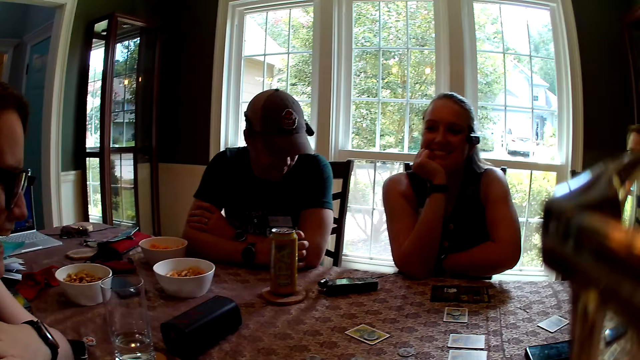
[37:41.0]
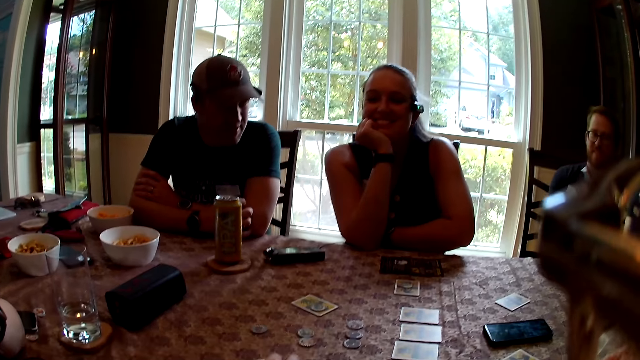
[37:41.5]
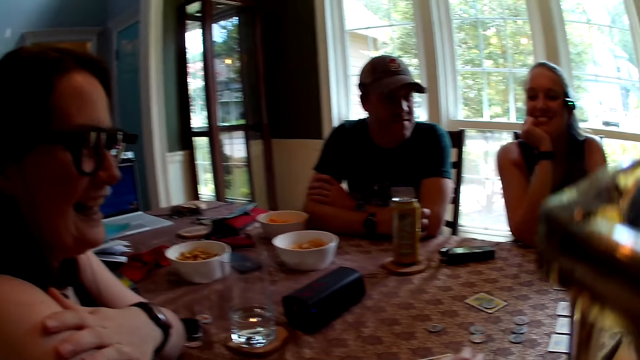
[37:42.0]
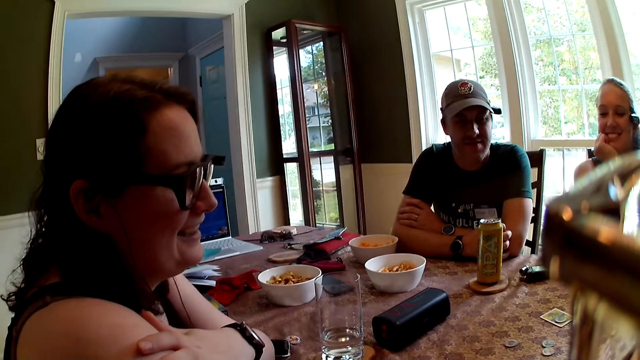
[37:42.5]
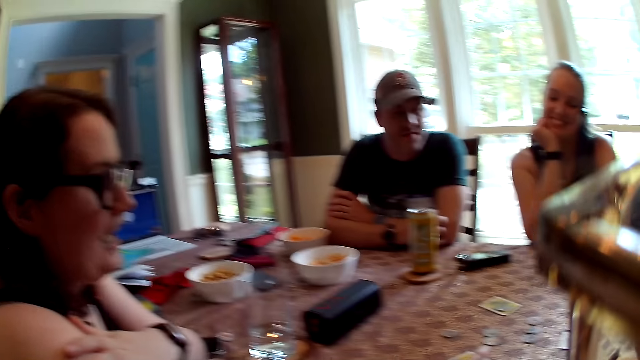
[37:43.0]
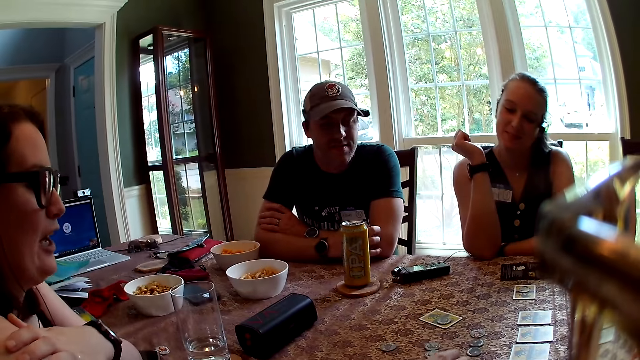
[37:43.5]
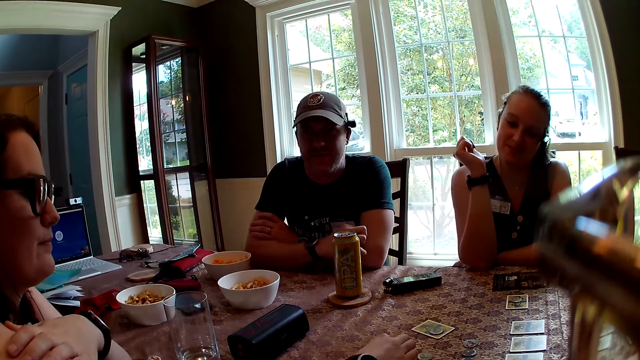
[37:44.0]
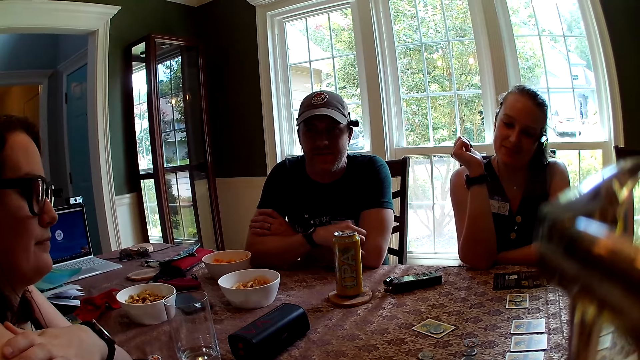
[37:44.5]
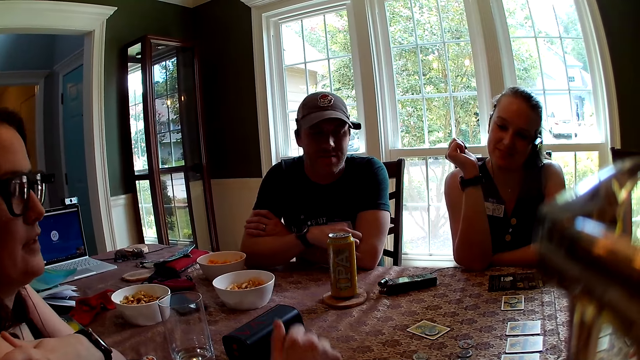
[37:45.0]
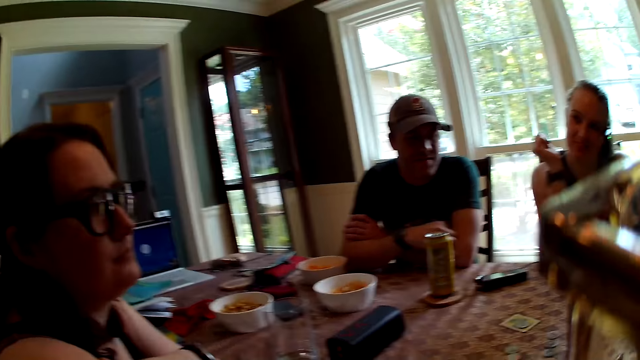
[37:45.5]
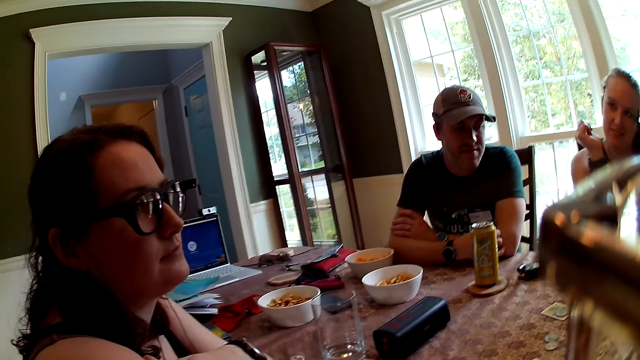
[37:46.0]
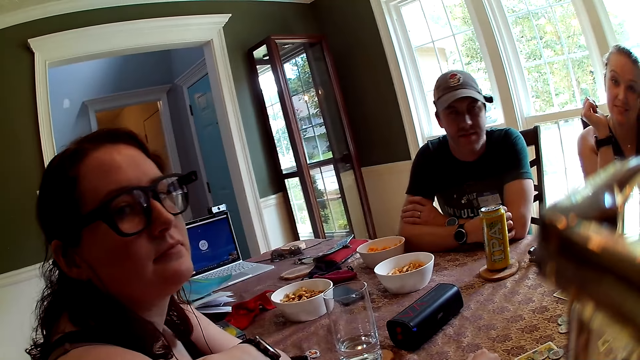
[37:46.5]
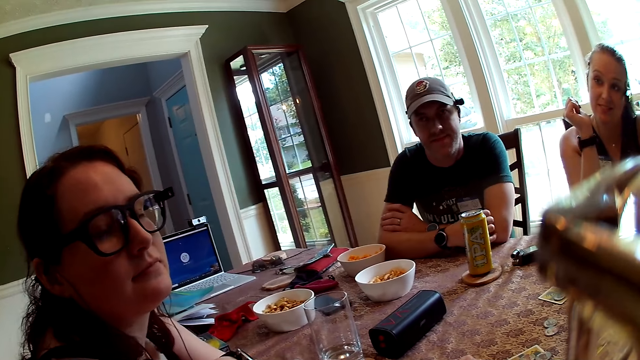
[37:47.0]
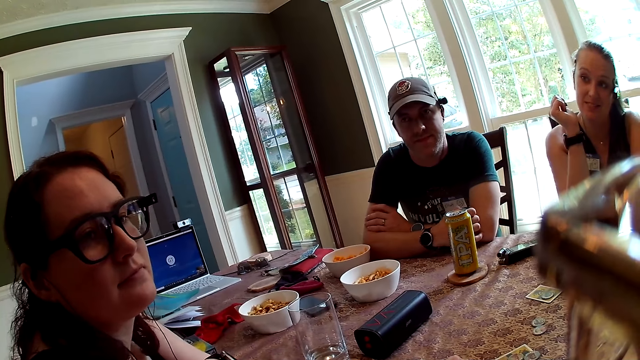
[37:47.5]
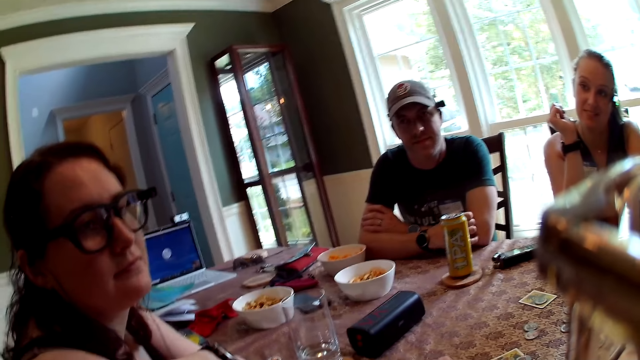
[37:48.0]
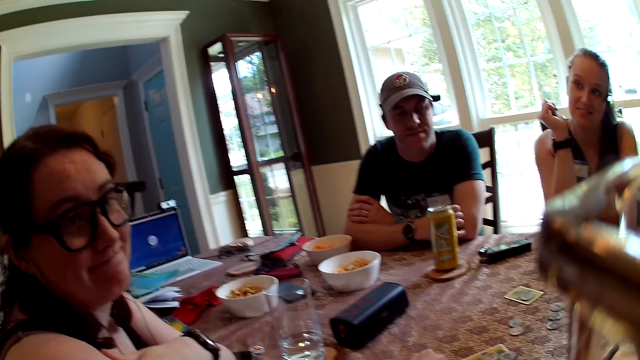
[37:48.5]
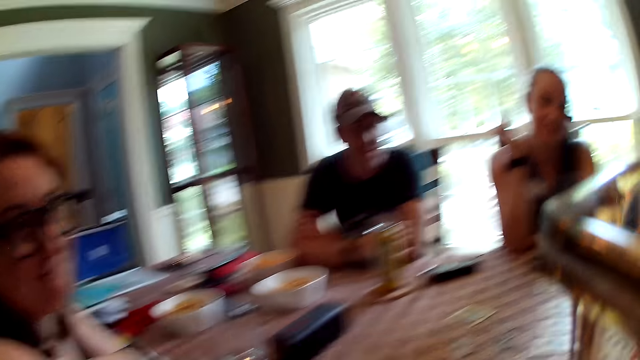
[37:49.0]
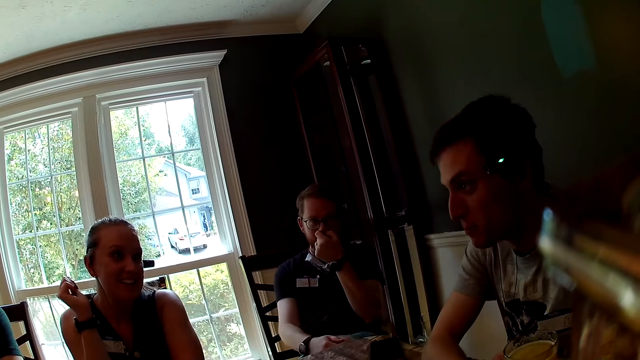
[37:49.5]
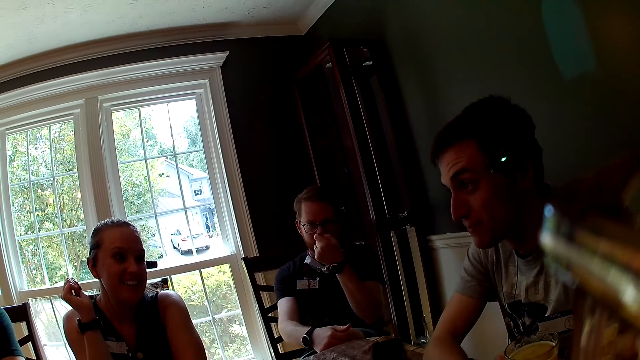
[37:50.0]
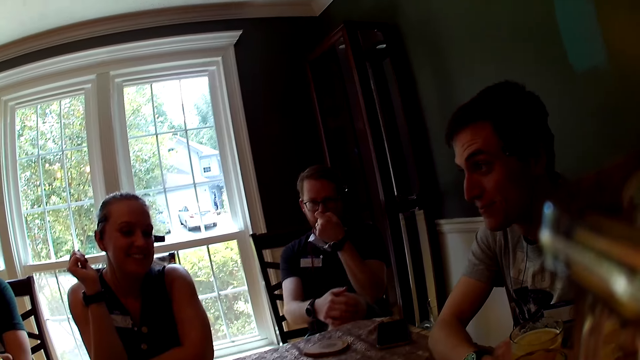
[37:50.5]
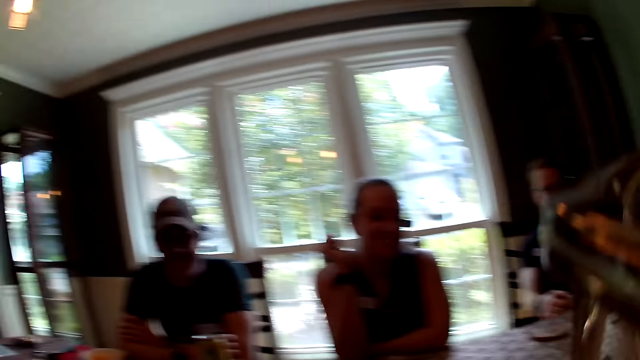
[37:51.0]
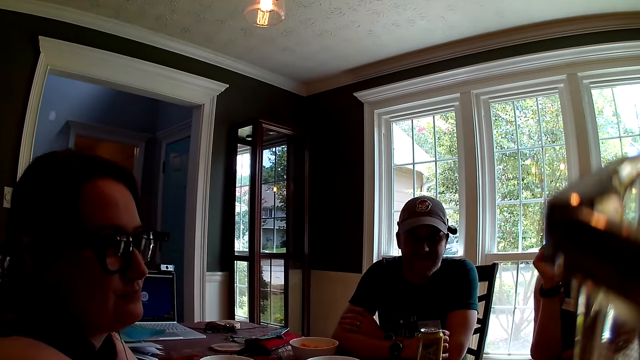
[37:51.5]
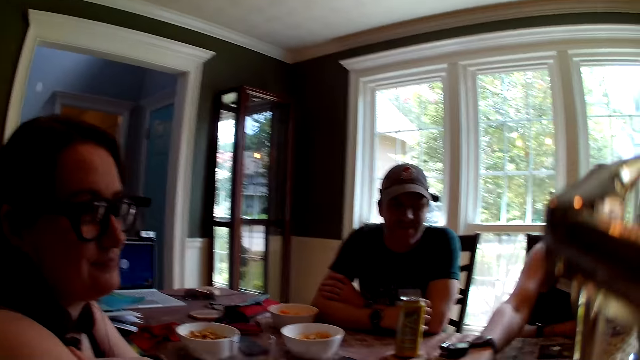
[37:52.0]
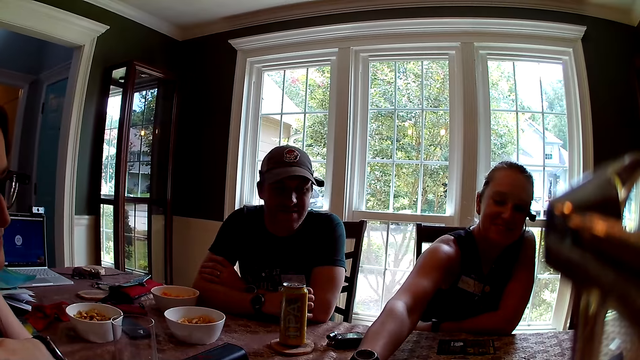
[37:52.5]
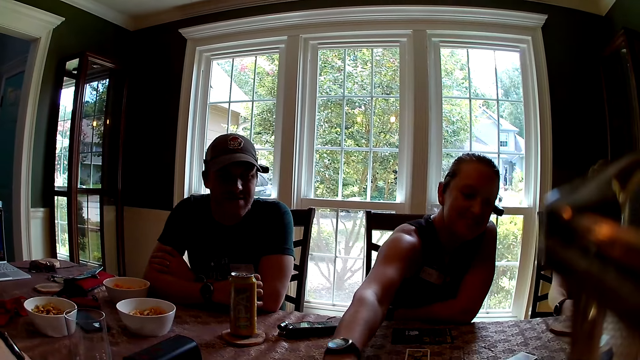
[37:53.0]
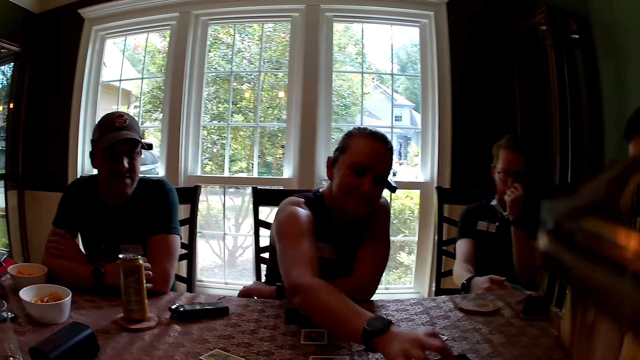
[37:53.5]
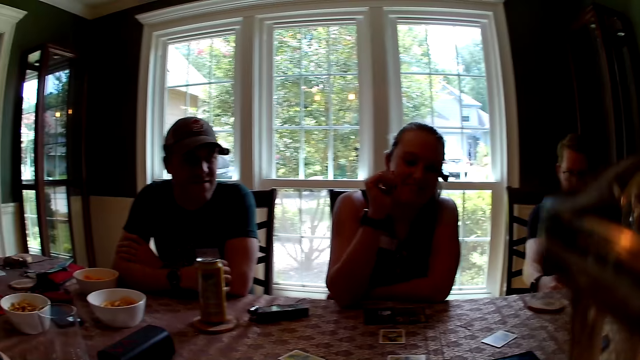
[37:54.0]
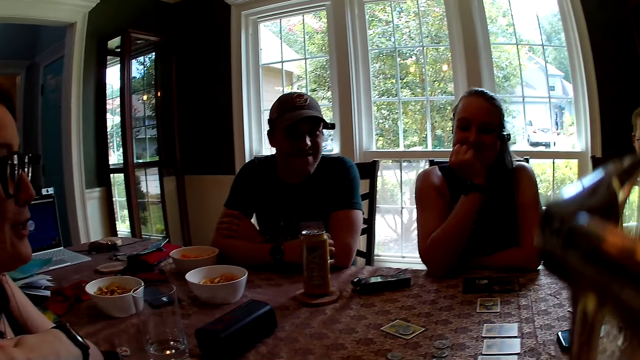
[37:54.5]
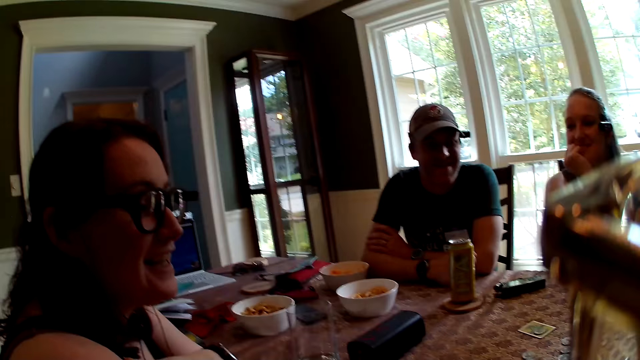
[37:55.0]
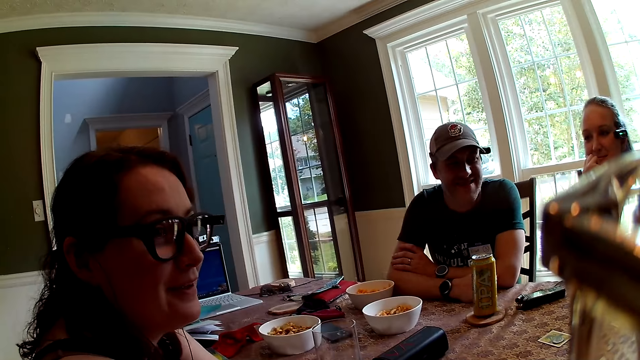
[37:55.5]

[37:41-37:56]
A woman plays a token with her right hand. The camera wearer puts playing cards on the table. They look around. Another woman plays a token with her right hand.

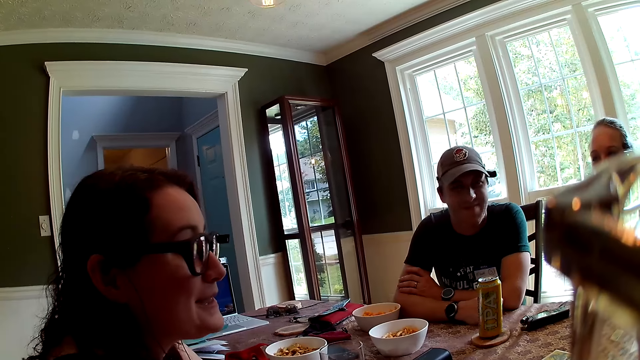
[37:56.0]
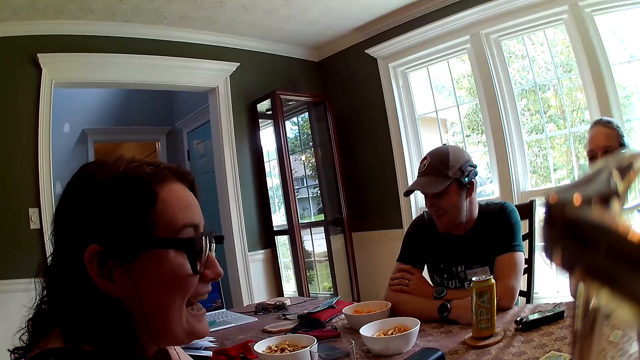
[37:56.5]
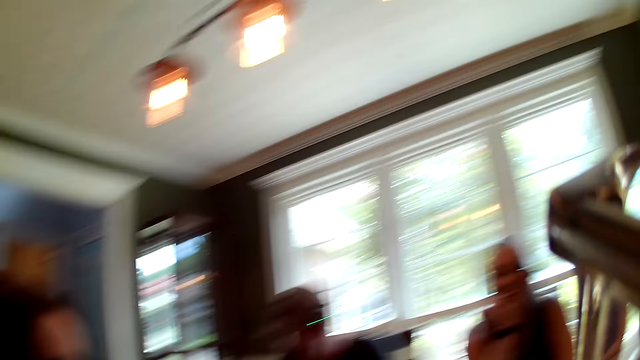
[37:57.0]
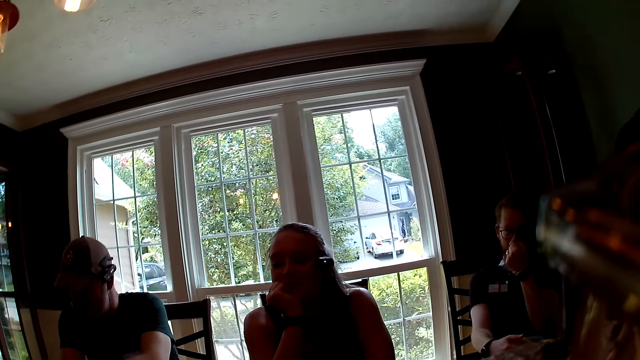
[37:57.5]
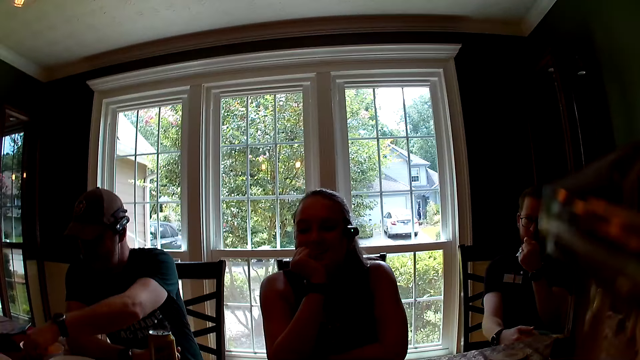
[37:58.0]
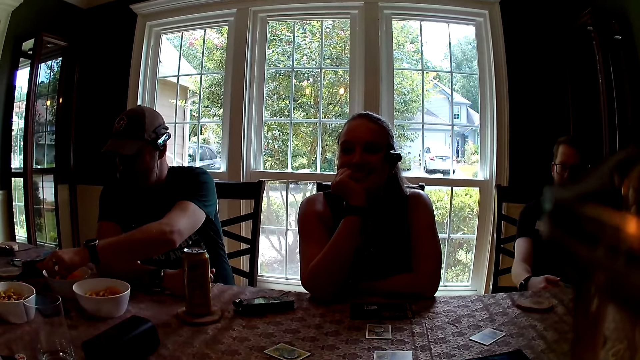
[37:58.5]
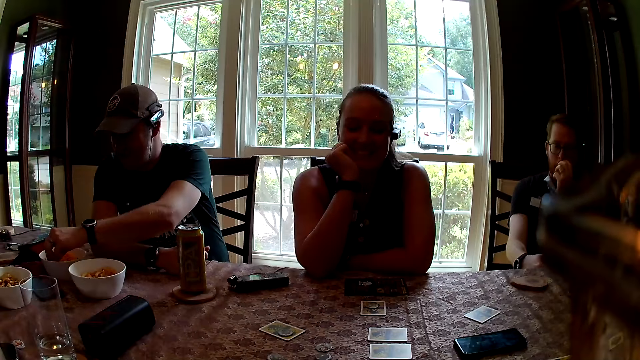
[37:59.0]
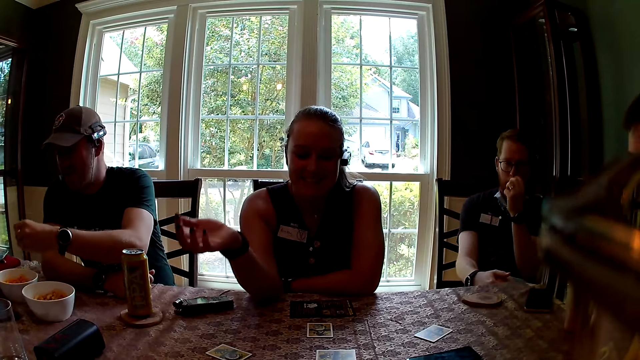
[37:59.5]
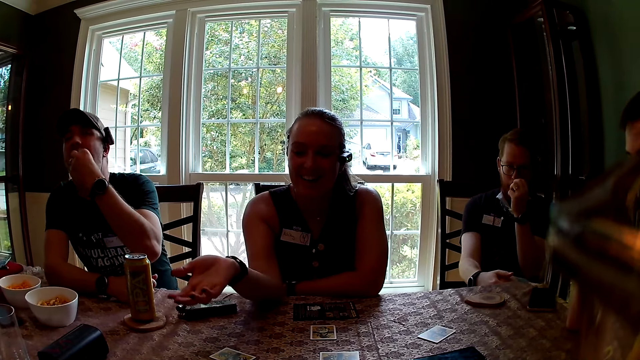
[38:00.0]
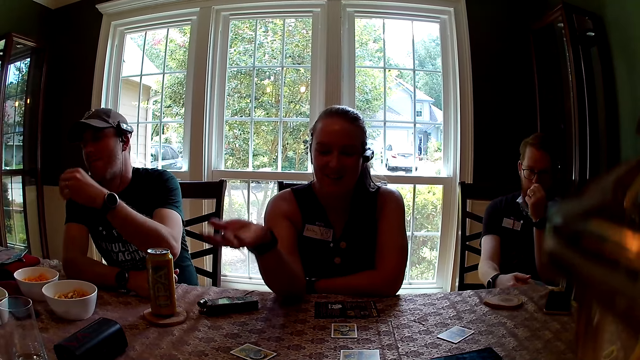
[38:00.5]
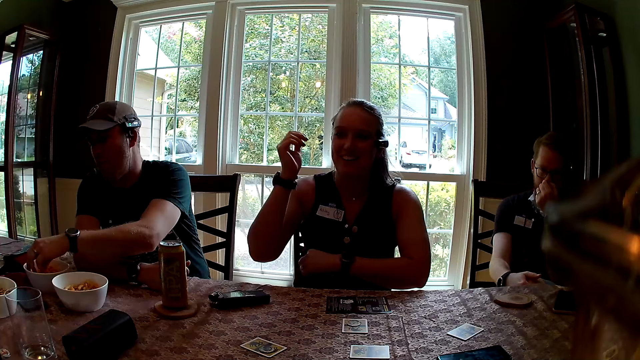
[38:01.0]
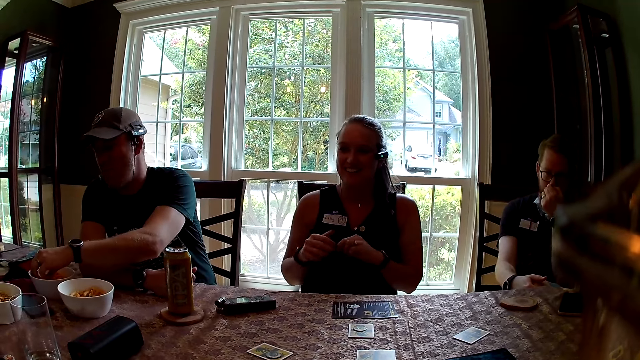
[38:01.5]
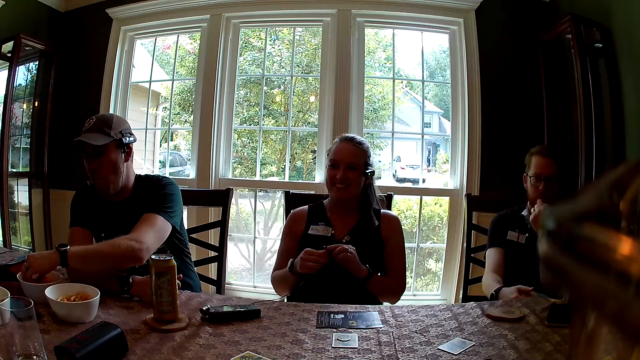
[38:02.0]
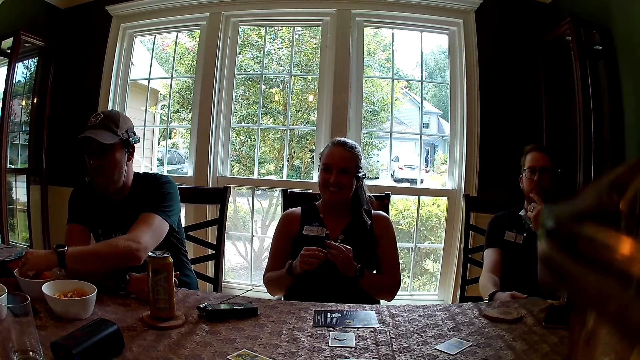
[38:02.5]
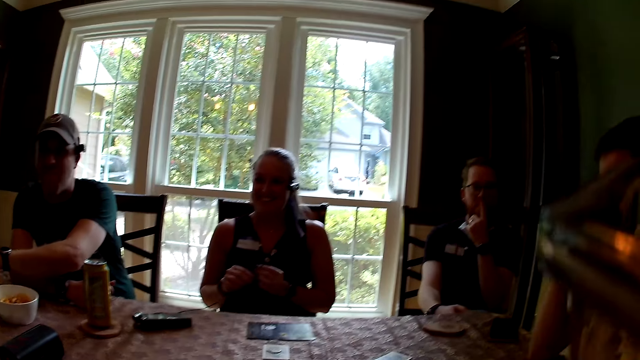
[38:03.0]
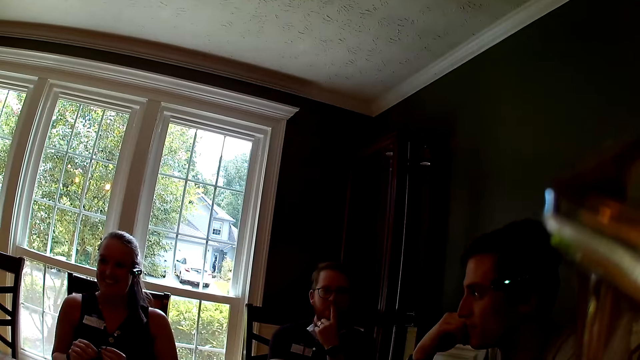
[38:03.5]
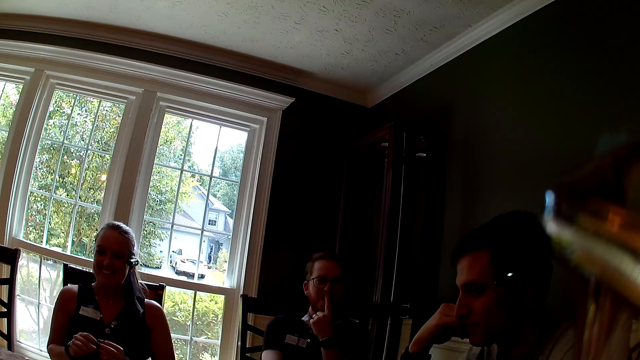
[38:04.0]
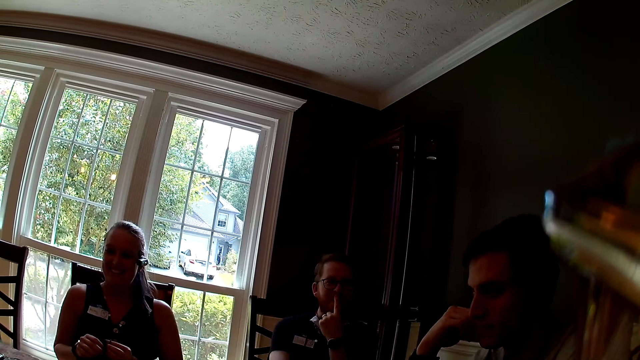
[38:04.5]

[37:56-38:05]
The man eats popcorn in a plate on the table with his left hand. The woman adjusts her earpiece with her hands.
